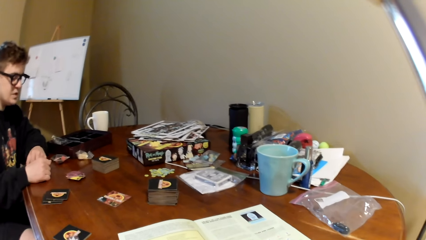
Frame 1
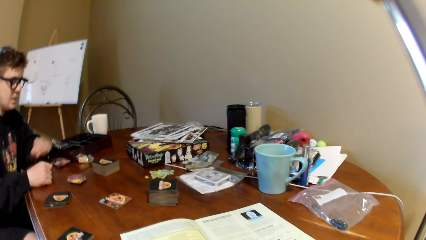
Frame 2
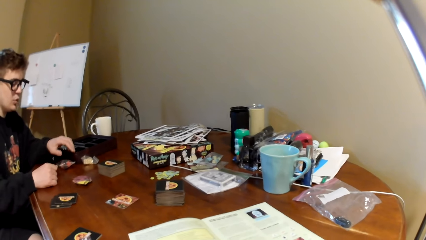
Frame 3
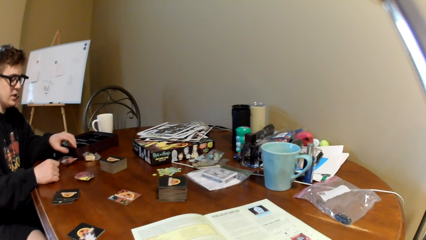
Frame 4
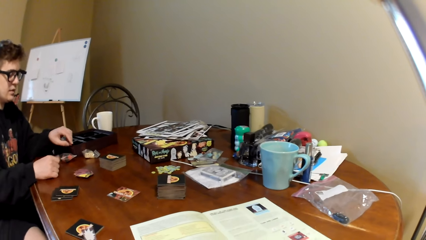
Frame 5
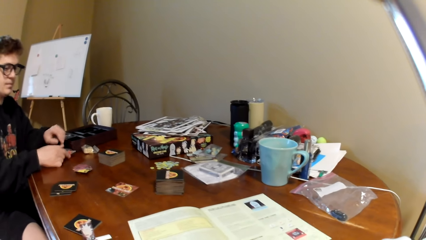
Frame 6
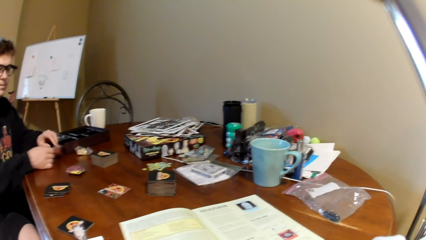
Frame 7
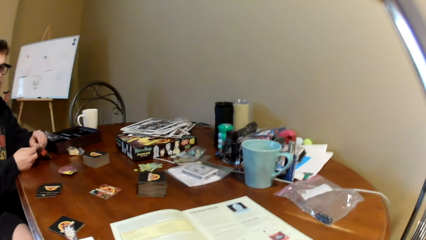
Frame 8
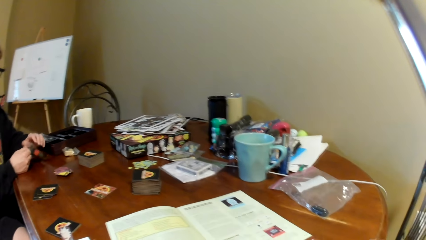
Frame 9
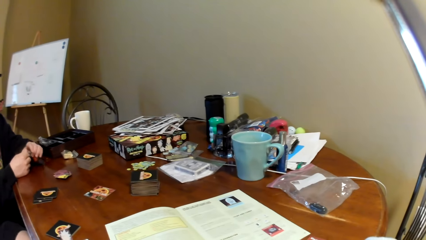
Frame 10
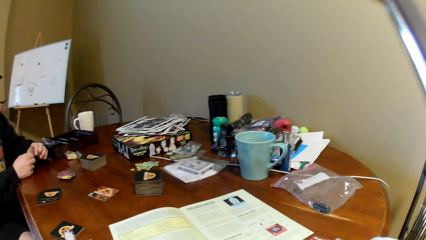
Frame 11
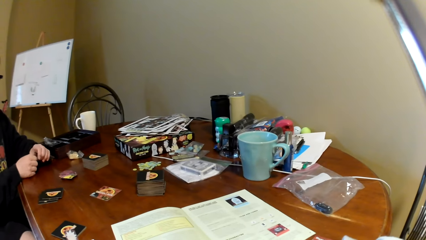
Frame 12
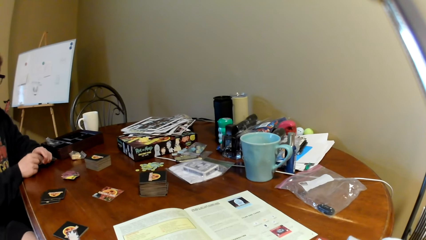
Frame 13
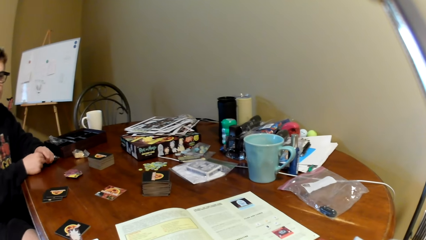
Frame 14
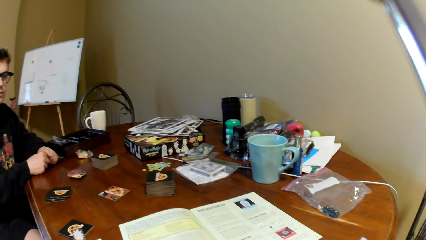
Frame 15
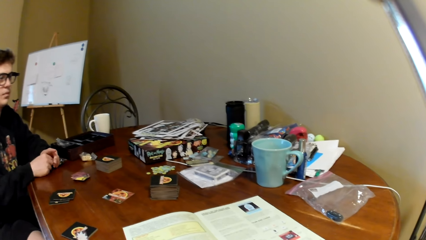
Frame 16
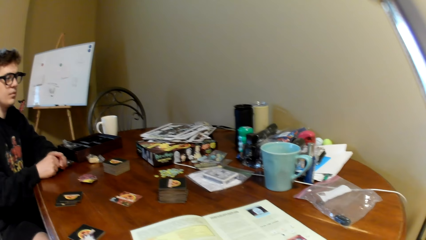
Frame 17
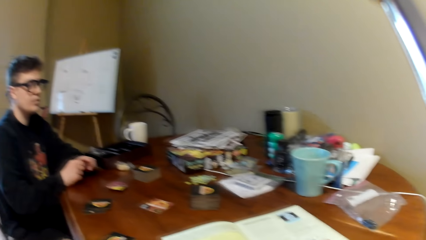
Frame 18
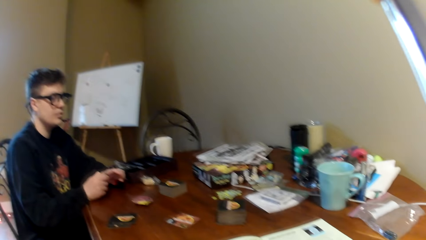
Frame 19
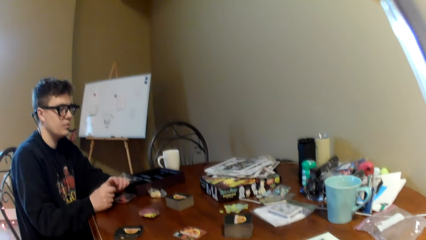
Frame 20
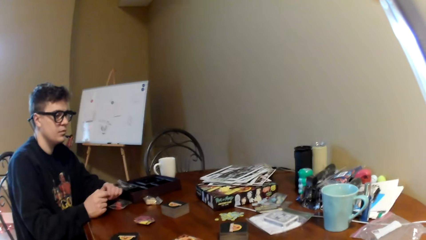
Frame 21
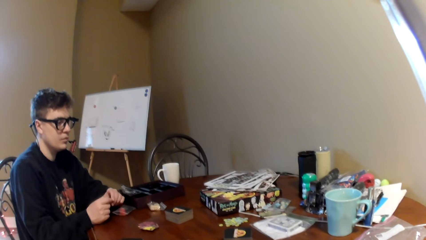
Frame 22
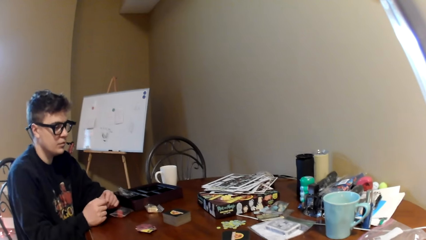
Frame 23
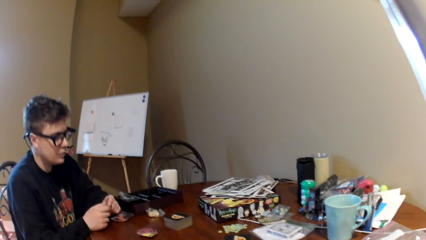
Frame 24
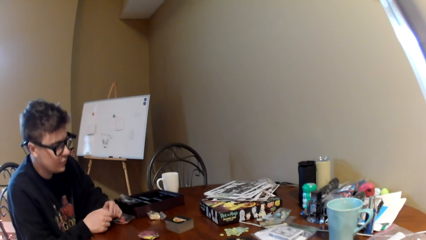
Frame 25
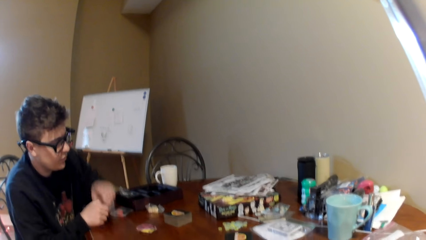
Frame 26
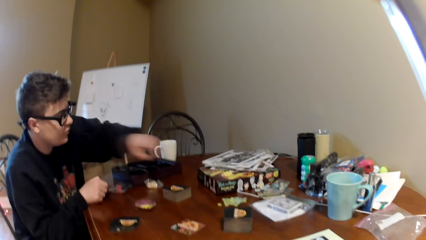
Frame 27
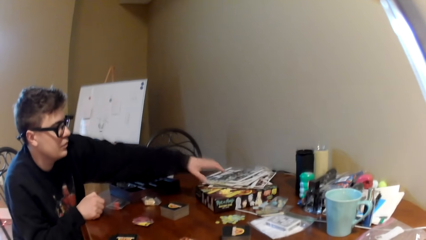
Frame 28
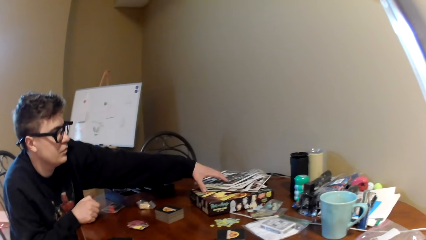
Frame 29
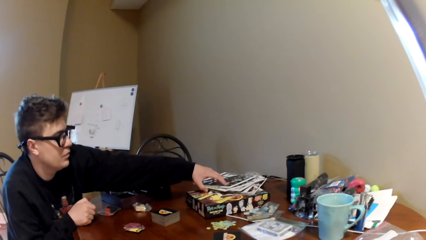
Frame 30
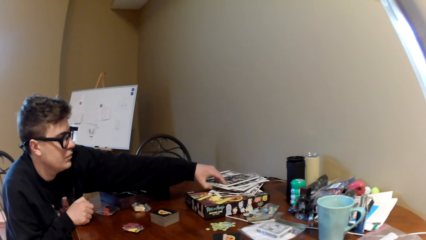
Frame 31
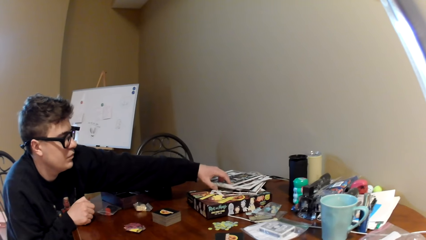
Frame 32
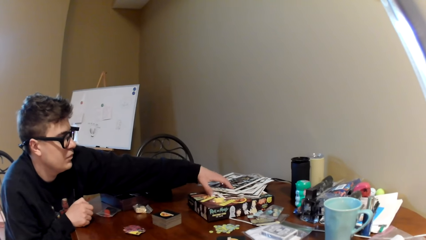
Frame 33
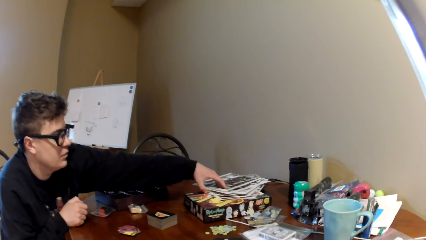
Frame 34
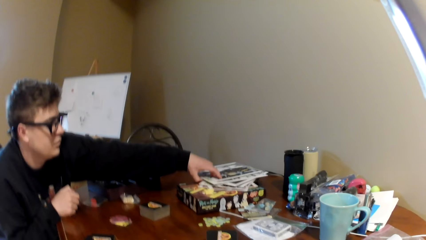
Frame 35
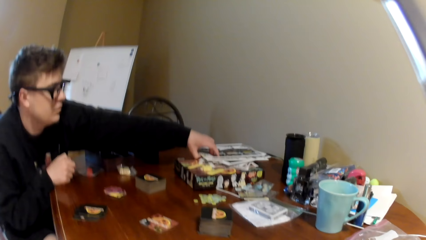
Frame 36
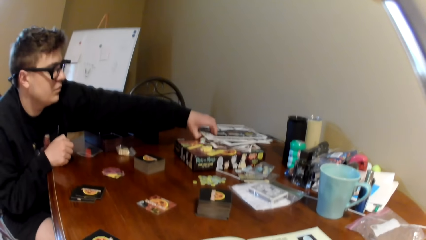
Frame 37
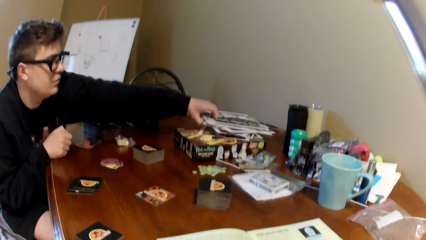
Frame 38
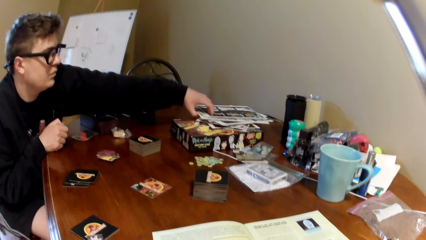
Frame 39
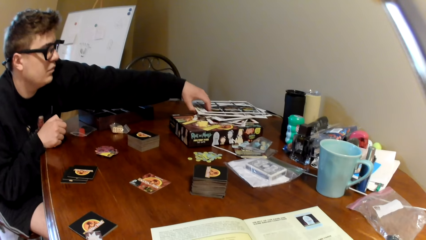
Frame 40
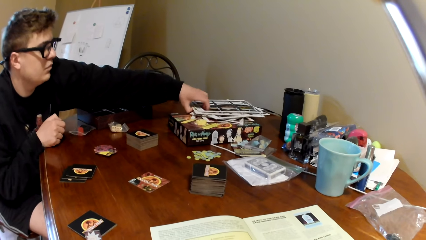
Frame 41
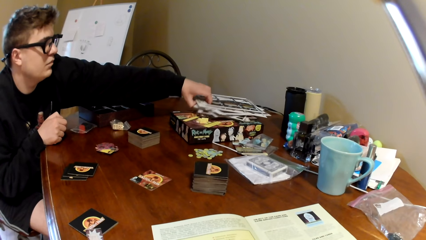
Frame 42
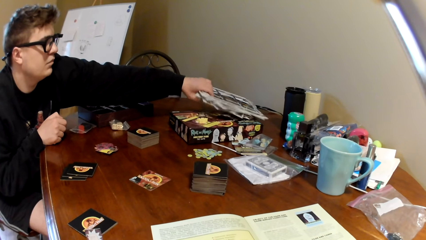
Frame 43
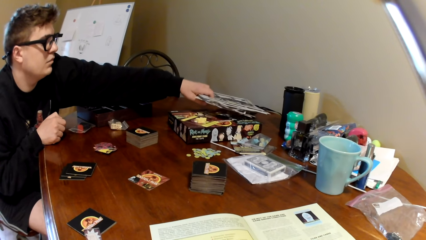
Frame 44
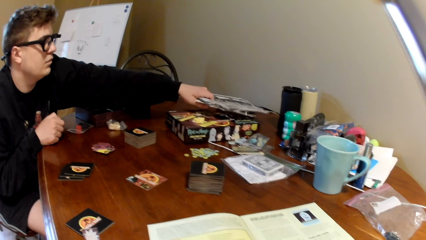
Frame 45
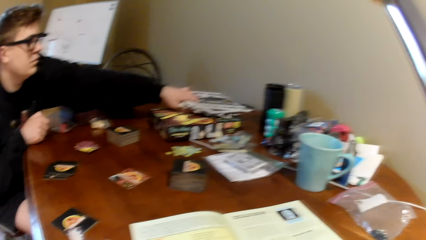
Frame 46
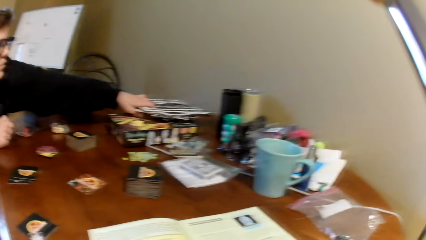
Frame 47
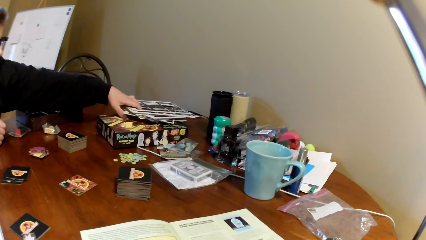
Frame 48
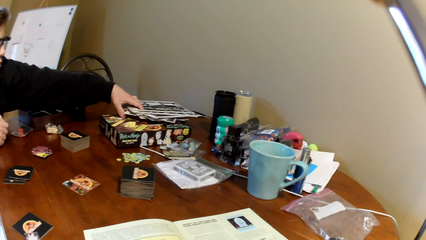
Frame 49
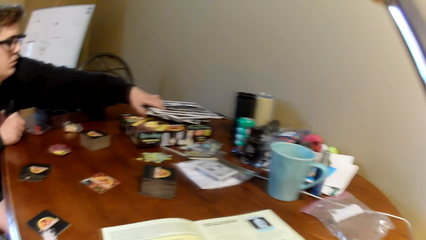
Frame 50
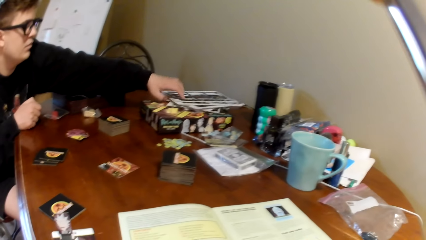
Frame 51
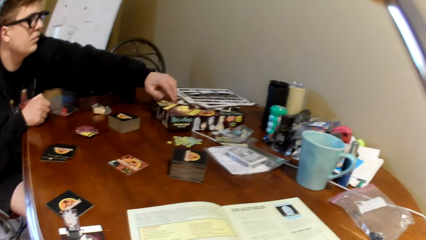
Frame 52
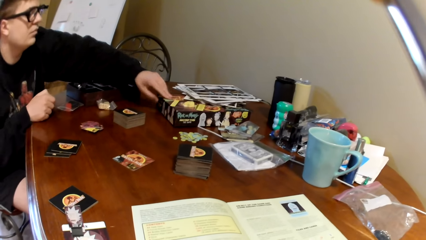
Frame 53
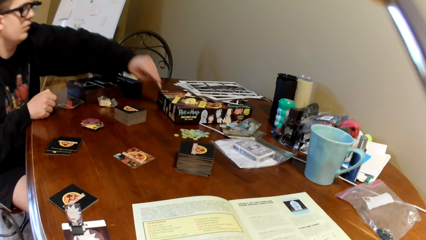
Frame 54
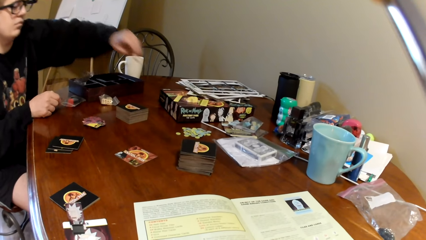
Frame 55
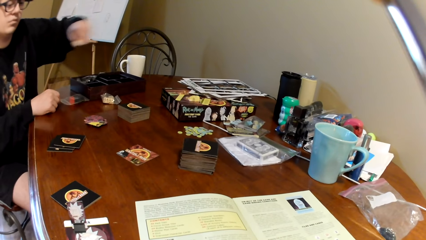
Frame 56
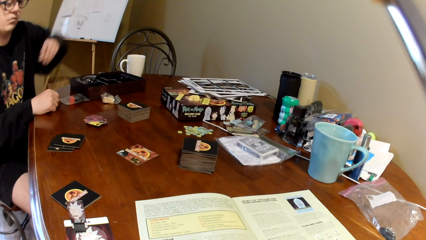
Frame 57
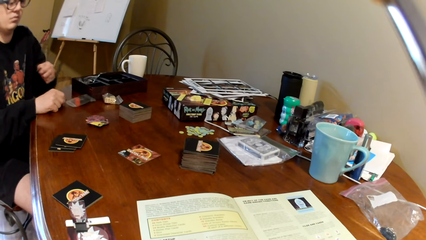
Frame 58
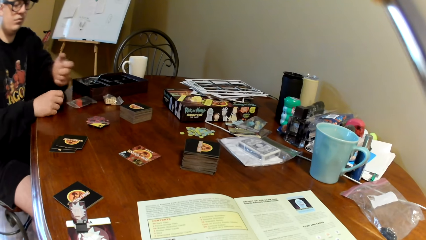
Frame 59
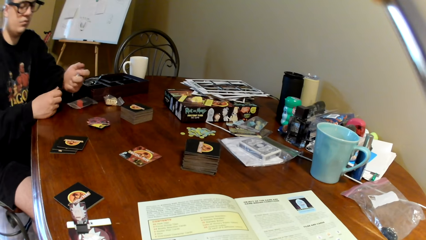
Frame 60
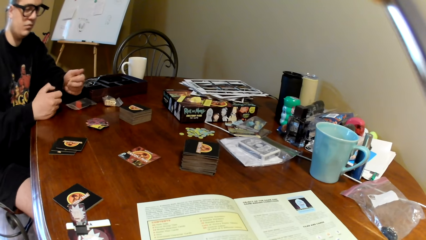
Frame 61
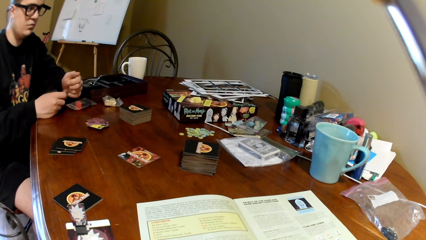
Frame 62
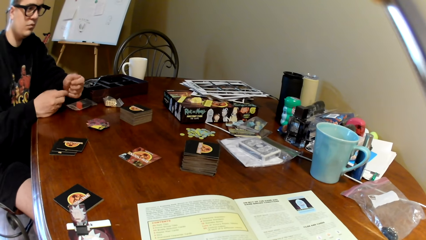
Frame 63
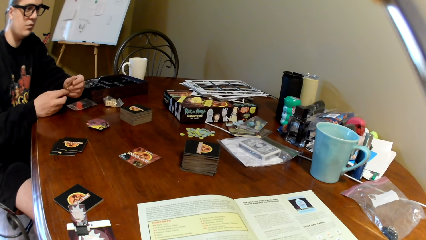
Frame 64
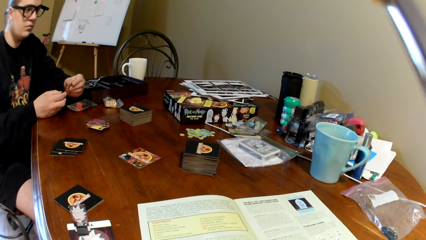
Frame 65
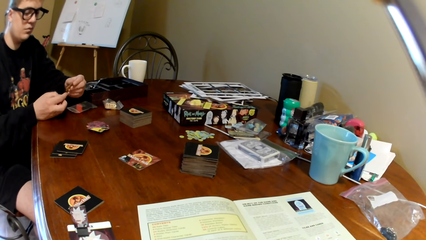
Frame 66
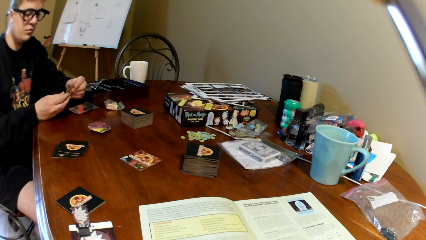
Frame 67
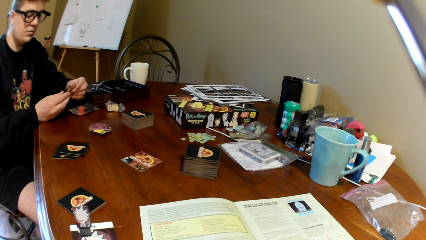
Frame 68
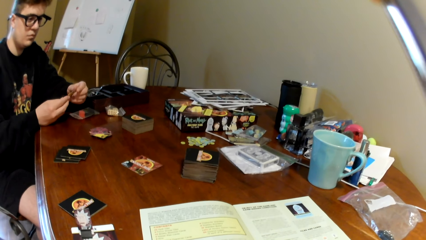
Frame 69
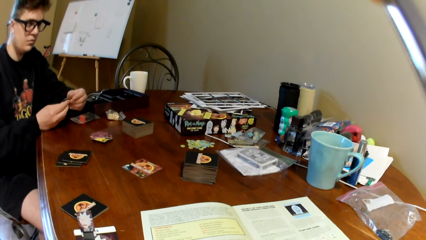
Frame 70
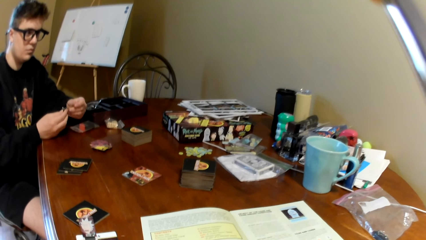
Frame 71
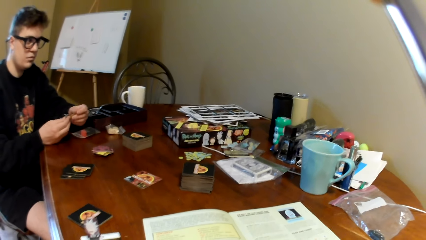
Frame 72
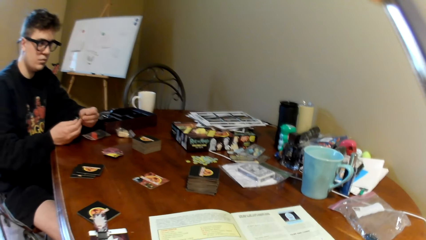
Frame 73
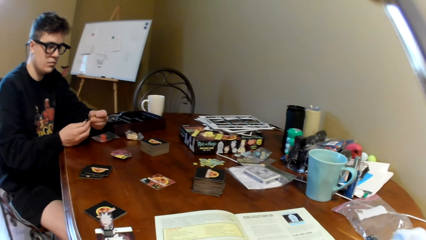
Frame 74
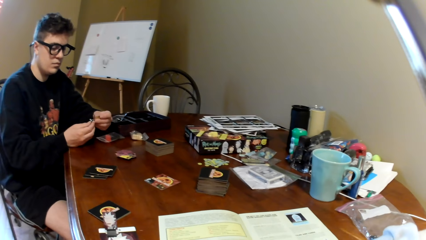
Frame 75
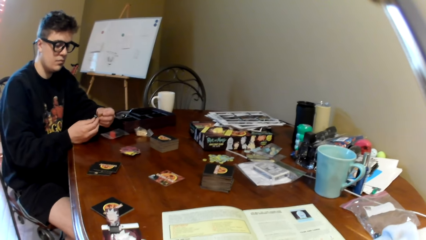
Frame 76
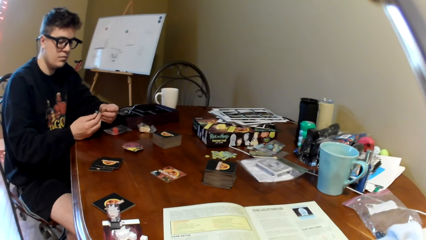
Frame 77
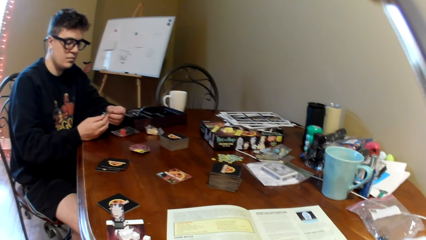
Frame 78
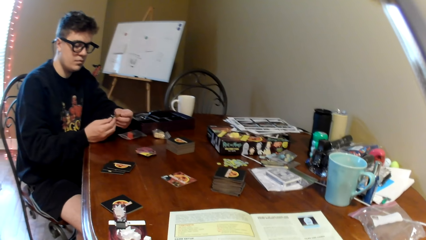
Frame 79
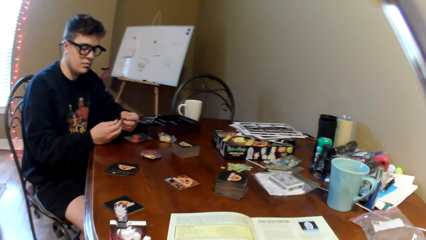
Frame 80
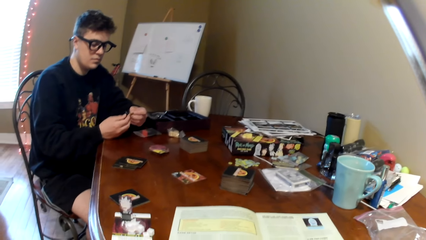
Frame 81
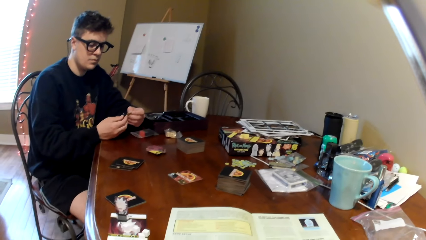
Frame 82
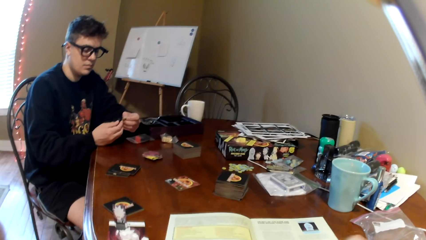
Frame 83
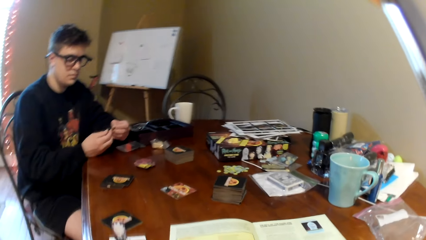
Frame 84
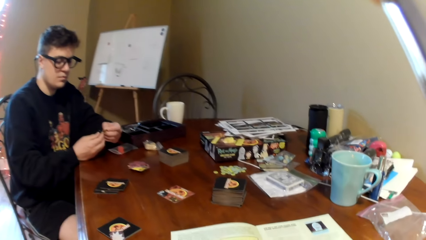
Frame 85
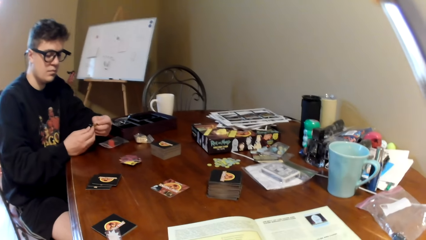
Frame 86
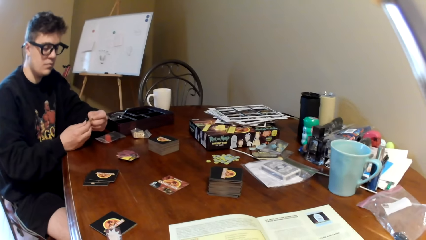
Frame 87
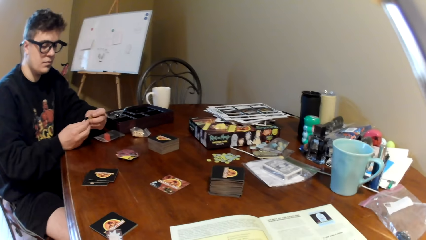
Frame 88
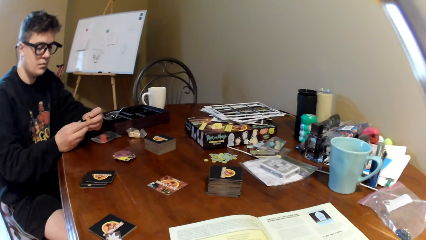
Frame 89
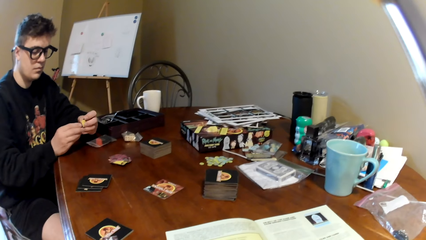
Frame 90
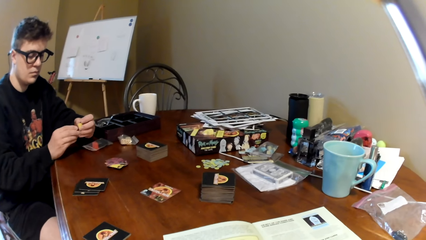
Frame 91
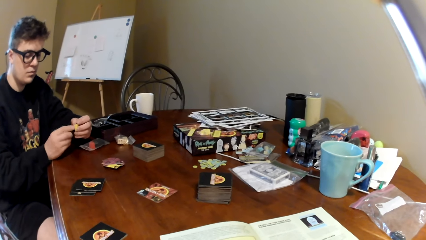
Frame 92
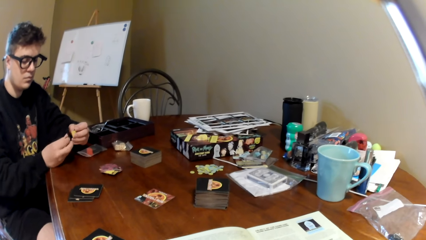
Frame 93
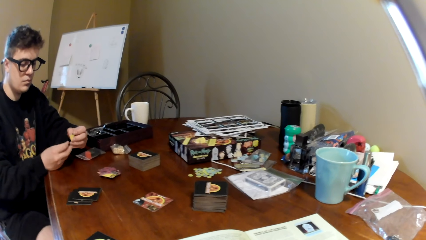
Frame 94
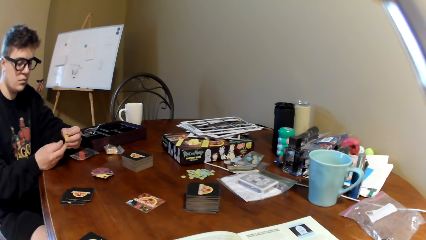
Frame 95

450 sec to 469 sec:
A man picks up the plastic paper. The man pulls the paper. The camera wearer looks around. The man removes a piece from the plastic packet. The man moves the left hand, touches the board and holds the boards. The man looks under the boards, puts down the boards and picks up the piece. The man picks up a playing card. The camera wearer looks around. The man connects the pieces.
